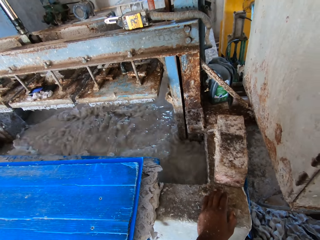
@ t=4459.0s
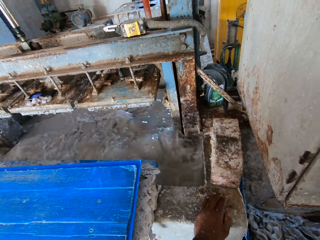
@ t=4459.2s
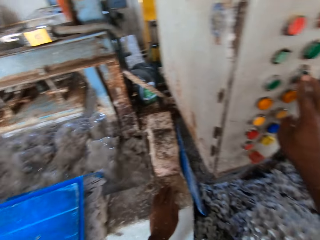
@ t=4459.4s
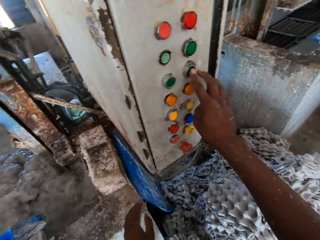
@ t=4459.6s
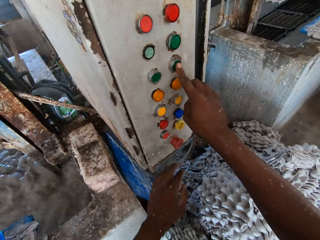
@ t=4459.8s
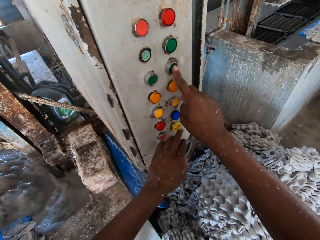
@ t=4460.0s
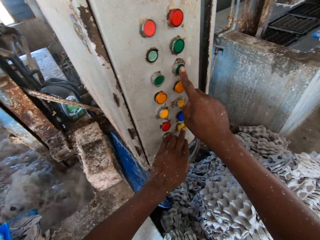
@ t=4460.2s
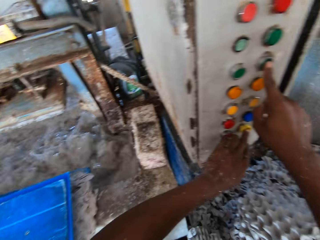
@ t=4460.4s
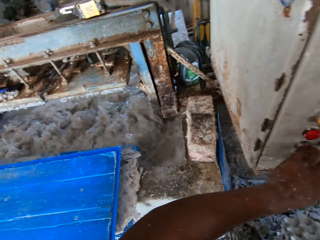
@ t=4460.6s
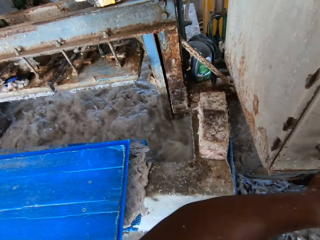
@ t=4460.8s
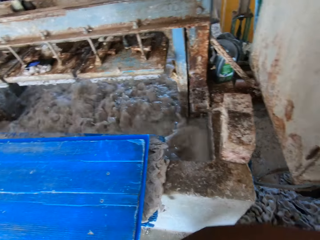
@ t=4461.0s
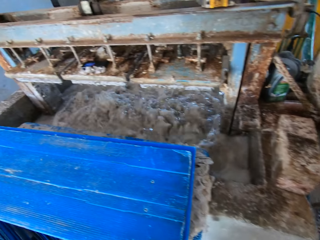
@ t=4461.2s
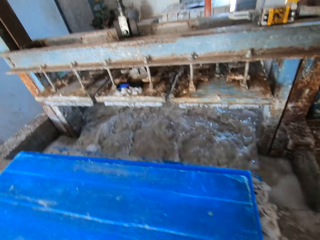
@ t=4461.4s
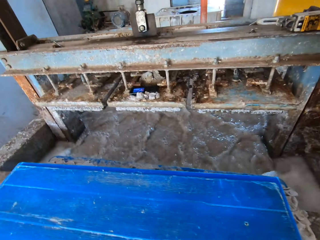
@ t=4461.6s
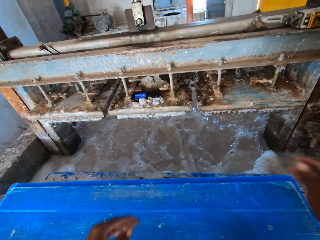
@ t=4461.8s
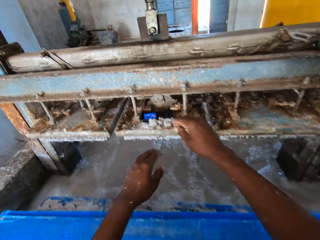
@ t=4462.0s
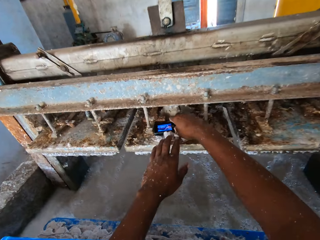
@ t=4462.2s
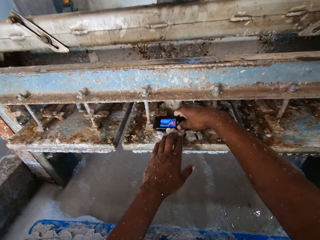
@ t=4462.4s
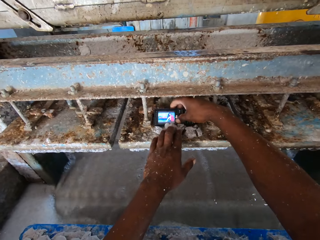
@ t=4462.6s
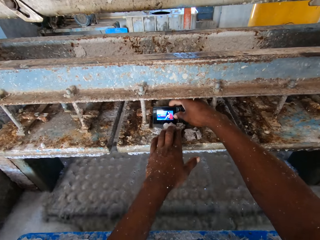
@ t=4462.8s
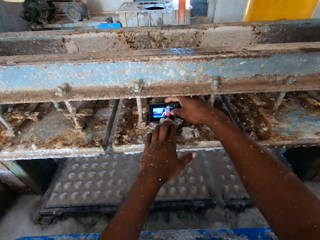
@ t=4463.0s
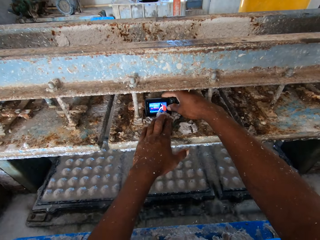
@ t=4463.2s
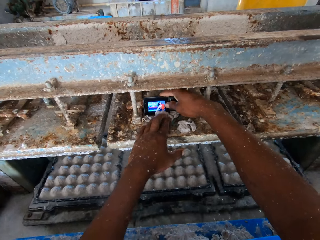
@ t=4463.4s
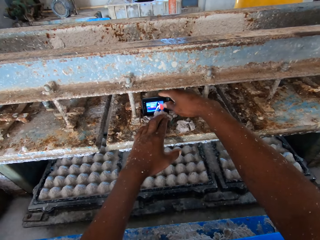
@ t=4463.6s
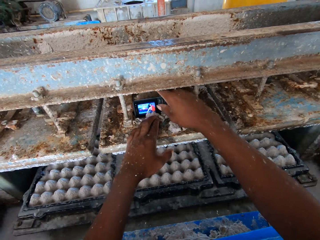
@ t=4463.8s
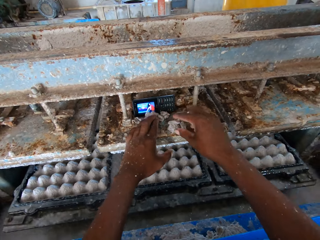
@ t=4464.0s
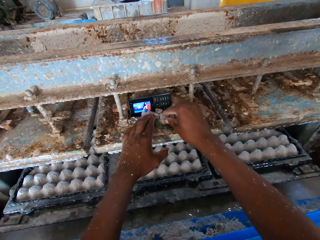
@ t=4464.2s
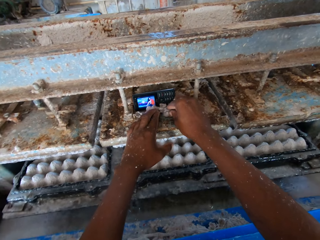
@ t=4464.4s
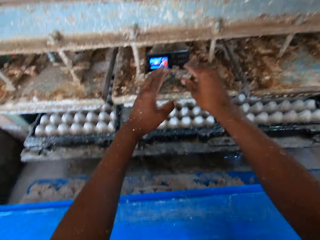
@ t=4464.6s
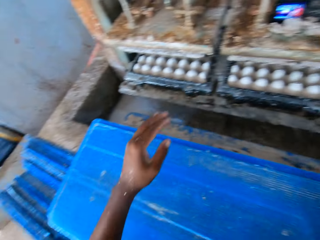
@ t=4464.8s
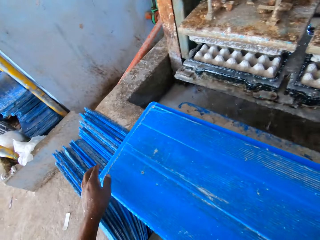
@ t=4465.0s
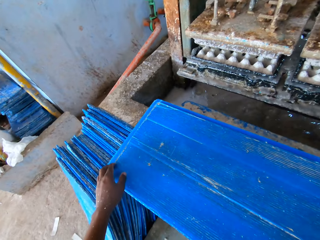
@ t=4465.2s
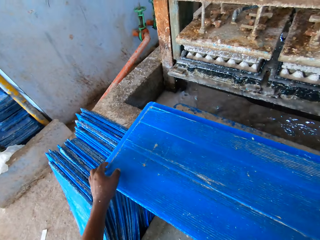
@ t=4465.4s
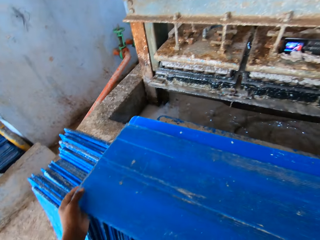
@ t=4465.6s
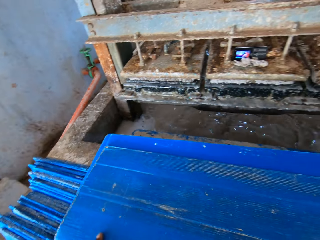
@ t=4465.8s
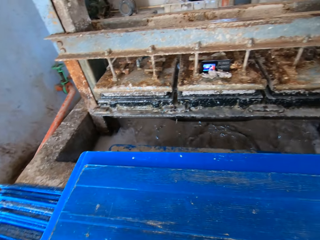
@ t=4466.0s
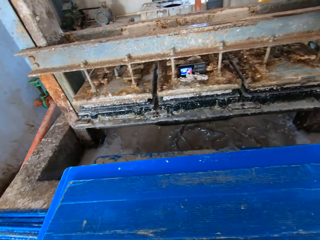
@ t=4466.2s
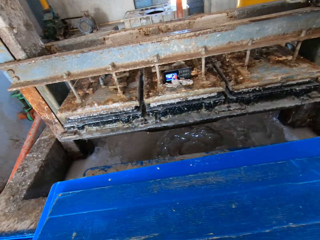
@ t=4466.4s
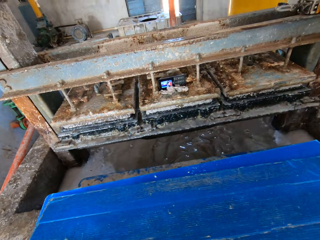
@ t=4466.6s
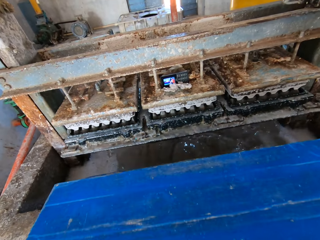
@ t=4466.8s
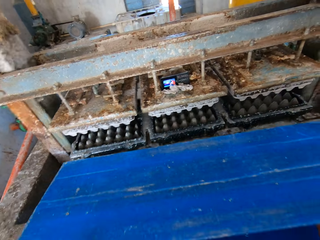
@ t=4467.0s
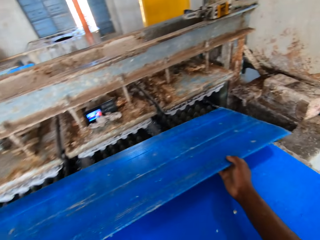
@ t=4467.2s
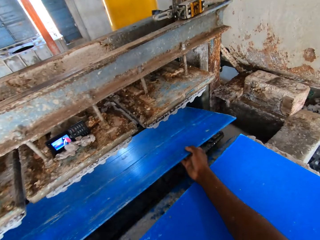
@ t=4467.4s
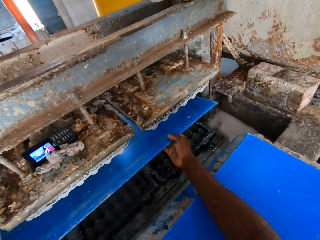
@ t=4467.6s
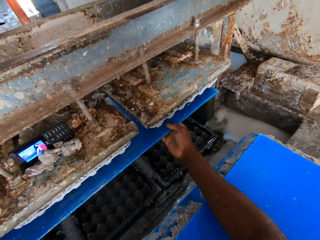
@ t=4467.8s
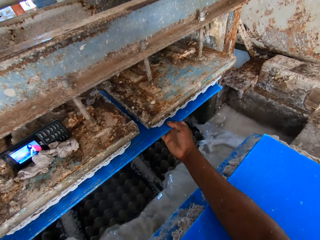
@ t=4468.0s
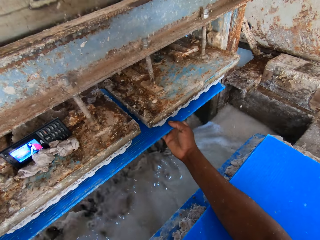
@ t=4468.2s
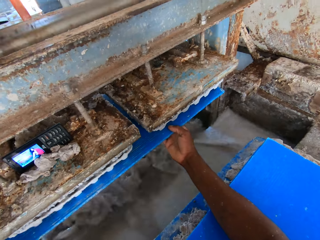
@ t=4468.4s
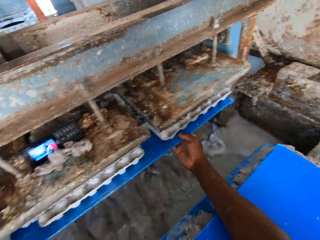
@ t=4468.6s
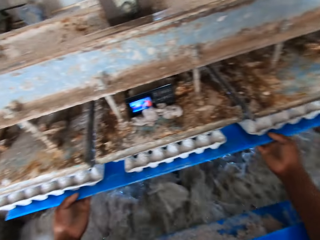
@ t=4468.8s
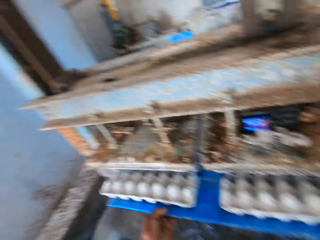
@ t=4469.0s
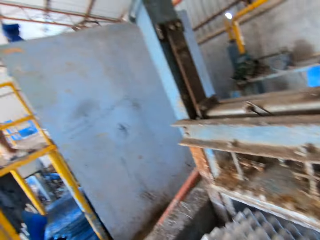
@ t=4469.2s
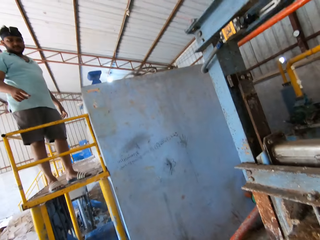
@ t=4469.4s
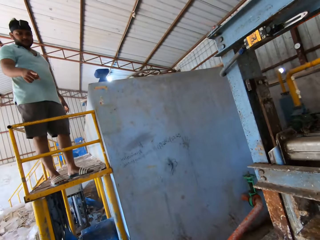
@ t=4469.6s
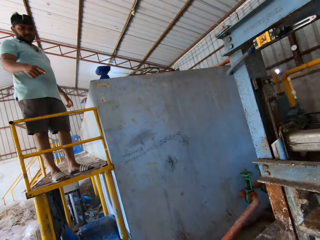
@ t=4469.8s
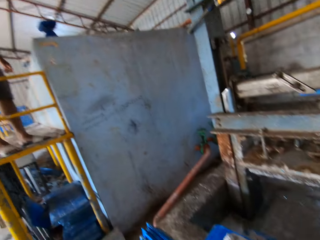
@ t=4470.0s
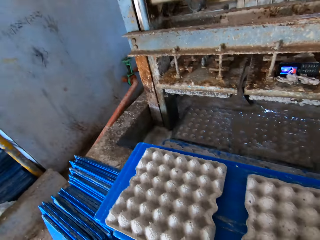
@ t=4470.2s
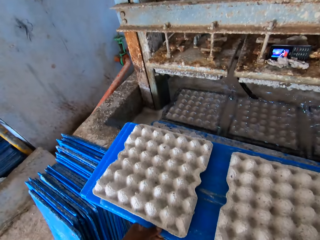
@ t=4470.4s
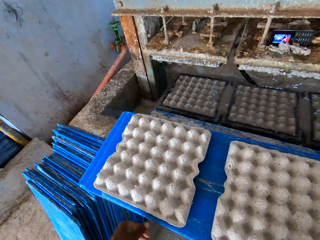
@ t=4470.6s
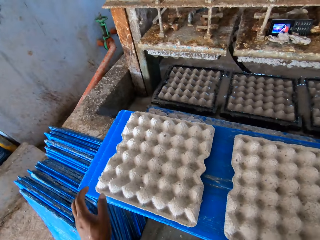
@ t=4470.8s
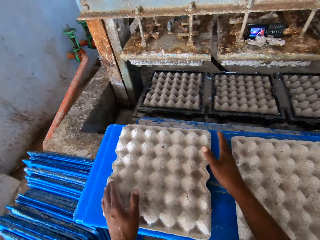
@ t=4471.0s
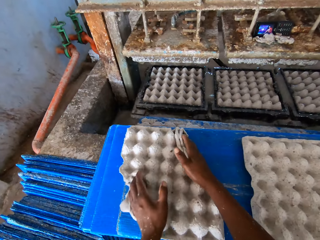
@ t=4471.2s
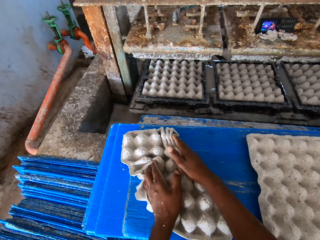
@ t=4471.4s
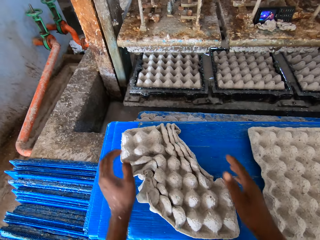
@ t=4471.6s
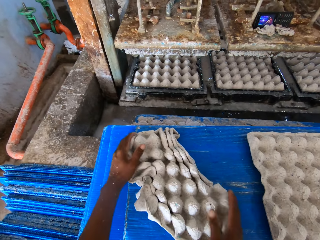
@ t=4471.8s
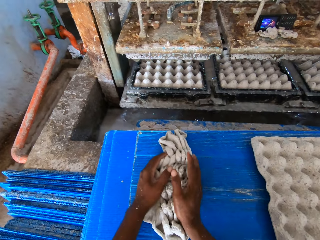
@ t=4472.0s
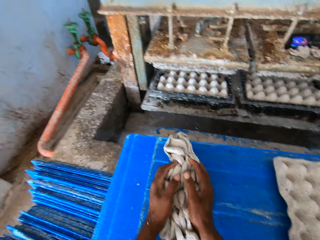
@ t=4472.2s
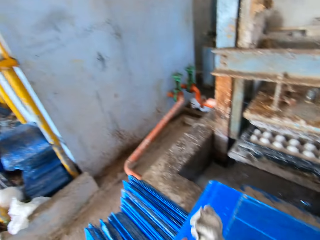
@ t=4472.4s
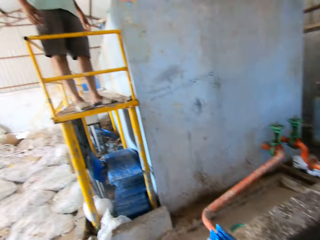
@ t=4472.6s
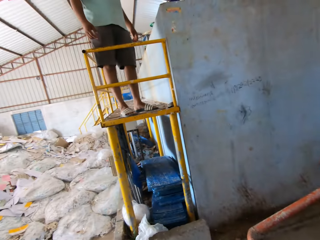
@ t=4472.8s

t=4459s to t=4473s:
The camera wearer looks at the machine. He operates the egg tray making machine control with his hands. He looks at the machine. He holds up a phone on the egg tray making machine with his hands. He touches a blue tray with his left hand. He picks up the blue tray from the blue trays on the egg tray making machine with his hands. He places the blue tray under the egg tray making machine with his hands. He removes a board from the machine. He interacts with a man. The man points down. The camera wearer drops the blue tray of egg trays on the blue trays on the egg tray making machine with his hands. He packs up an egg tray on the blue tray with his hands.

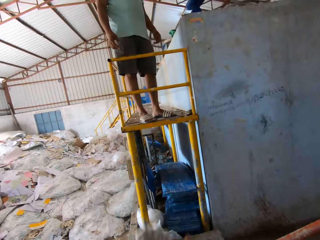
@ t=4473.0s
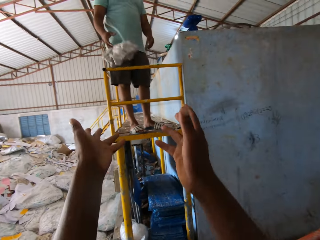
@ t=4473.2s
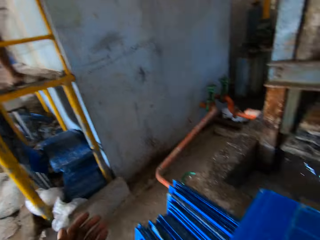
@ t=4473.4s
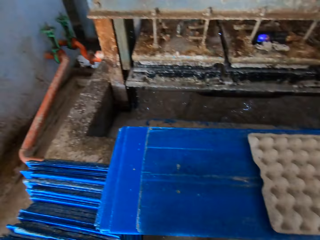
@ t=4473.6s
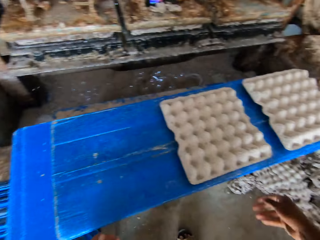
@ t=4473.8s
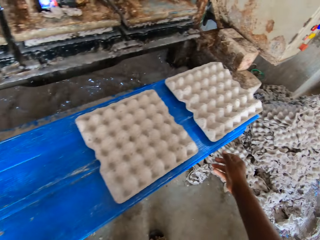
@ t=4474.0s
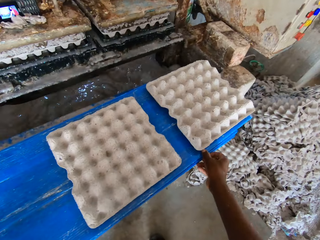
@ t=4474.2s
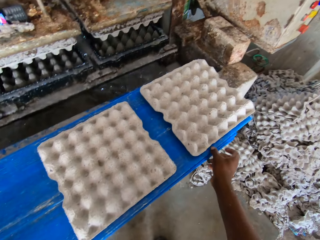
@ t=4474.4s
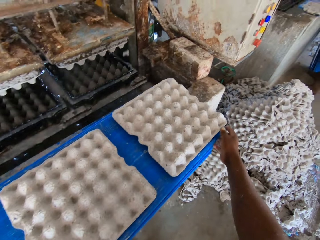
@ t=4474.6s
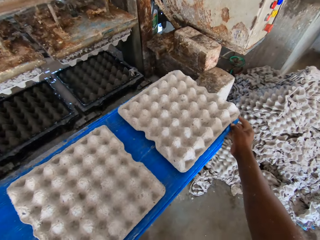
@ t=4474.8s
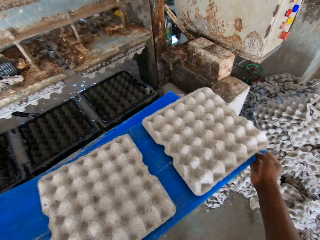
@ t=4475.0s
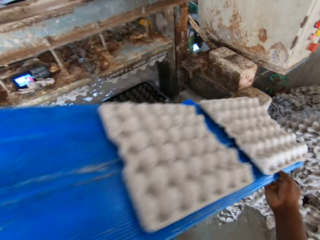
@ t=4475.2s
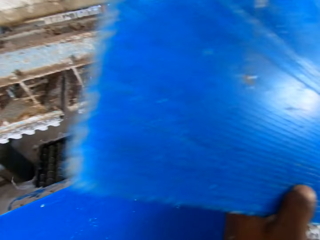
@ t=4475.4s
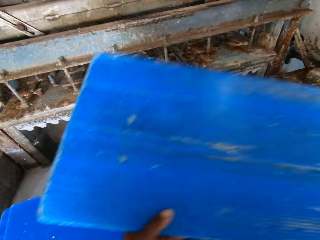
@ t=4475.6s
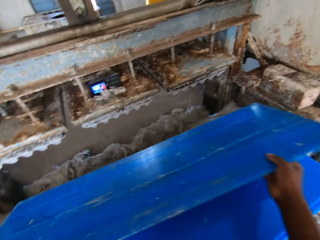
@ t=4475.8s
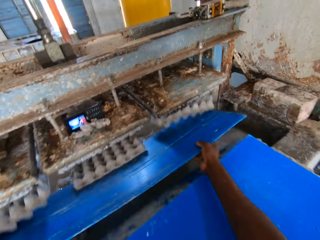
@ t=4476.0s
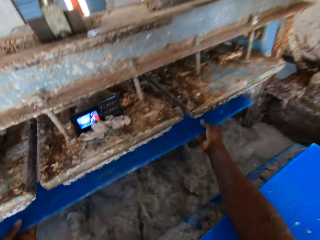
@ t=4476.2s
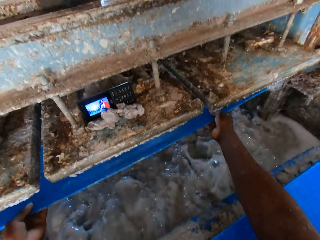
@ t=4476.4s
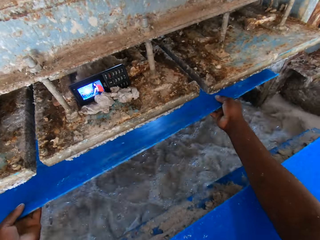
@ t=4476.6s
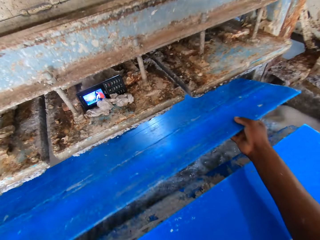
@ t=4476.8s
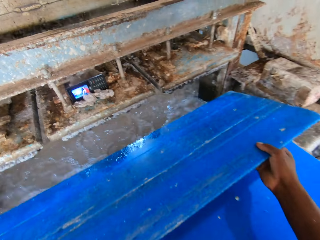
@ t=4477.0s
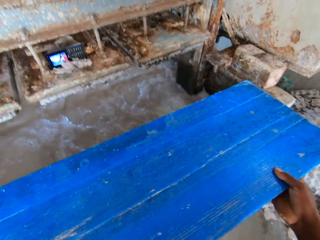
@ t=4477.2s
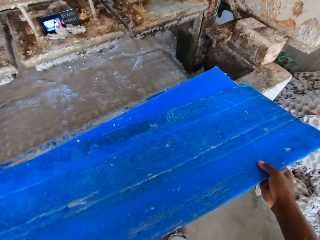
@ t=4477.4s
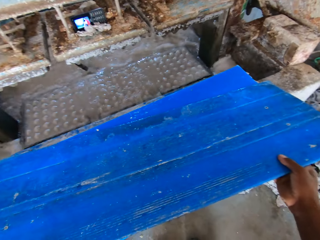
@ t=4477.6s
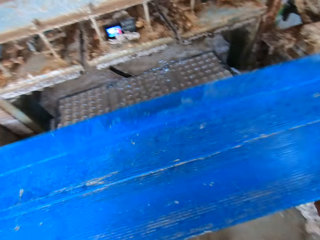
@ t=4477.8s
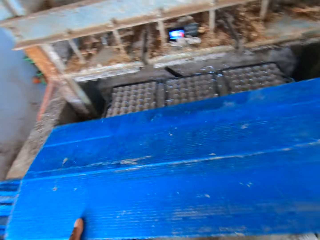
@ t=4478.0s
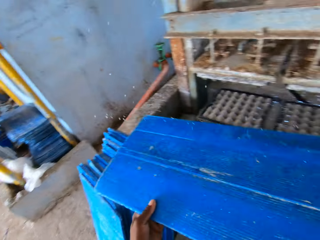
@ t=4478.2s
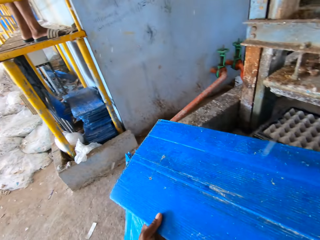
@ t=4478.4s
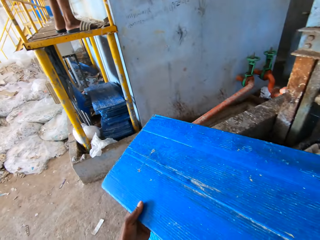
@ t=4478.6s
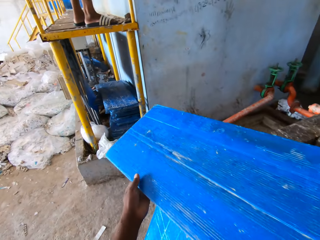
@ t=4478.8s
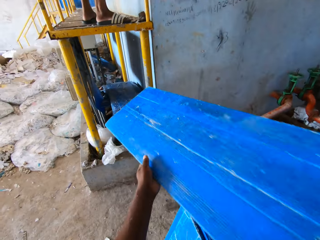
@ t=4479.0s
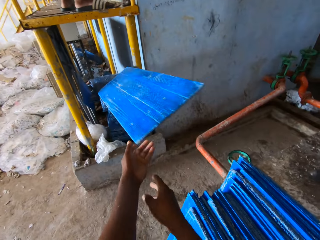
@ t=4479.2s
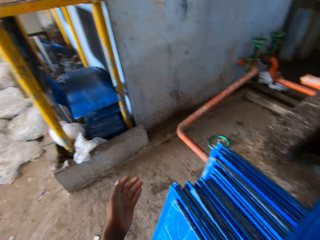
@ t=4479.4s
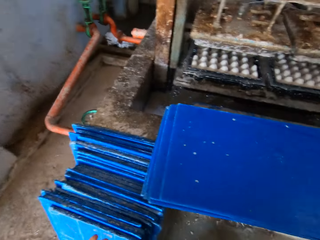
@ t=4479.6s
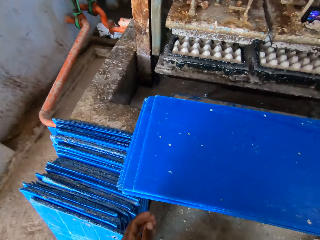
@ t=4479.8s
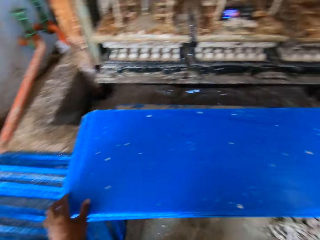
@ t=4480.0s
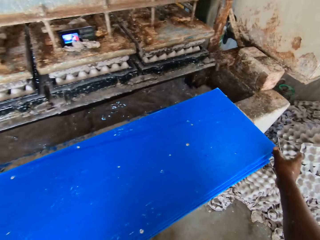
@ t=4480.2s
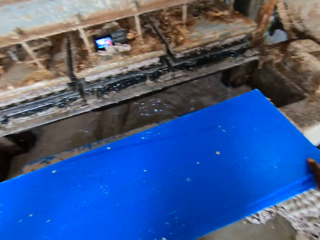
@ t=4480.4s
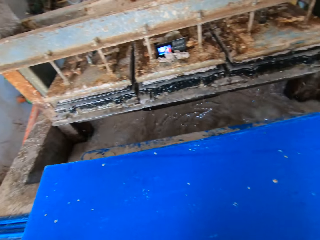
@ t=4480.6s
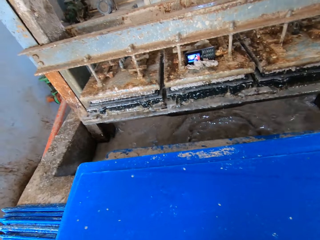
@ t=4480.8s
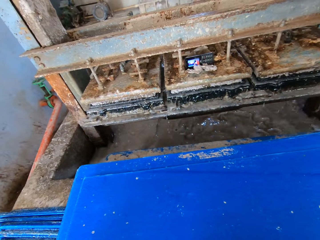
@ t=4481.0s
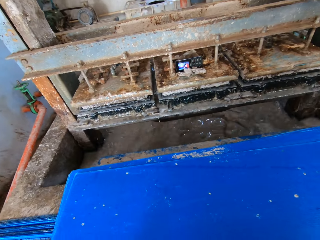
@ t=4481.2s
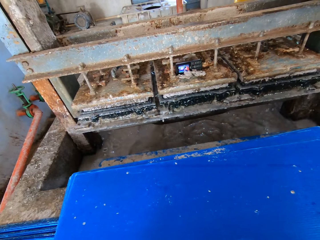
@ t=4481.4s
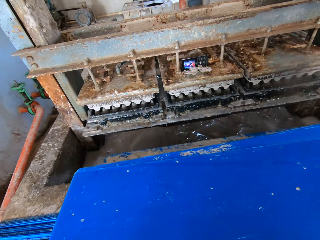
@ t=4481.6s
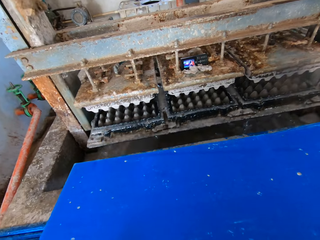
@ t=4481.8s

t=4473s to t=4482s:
The camera wearer throws the deformed egg tray in his hands at a man. He throws the egg trays on the blue tray on the floor with his hands. He places the blue tray under the egg tray making machine with his hands. He removes a board from the machine. He drops the board down. He wiggles the blue tray in his hands. He throws the blue tray on a stack of blue trays in a cage with his hands. He picks up the board. He holds a blue tray on the blue trays on the egg tray making machine with his hands.
